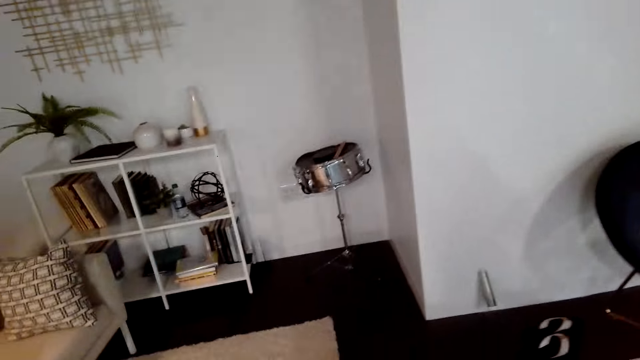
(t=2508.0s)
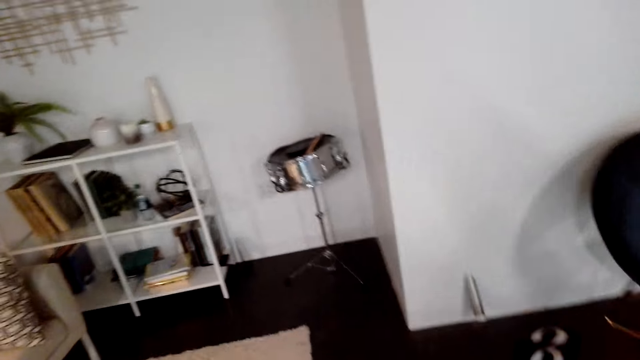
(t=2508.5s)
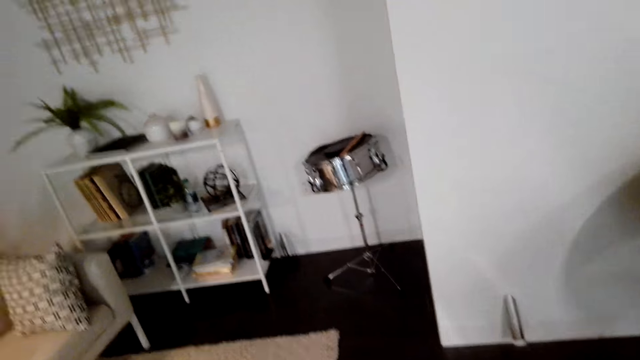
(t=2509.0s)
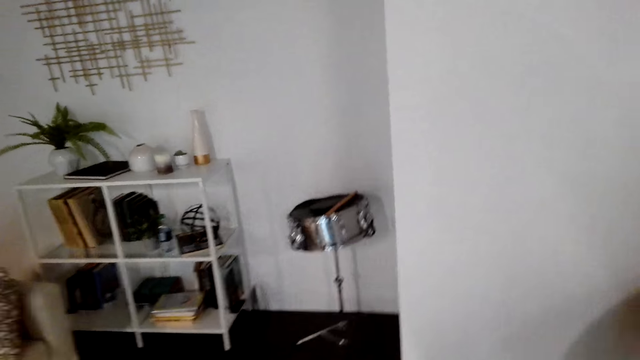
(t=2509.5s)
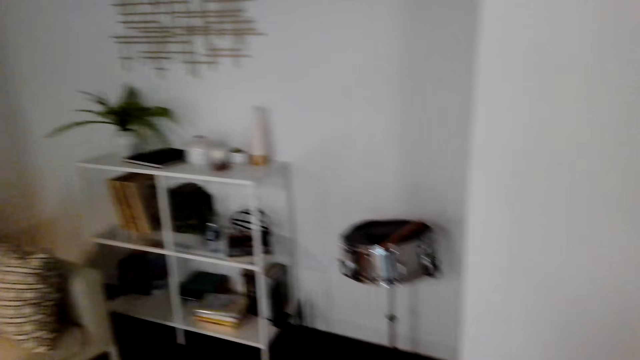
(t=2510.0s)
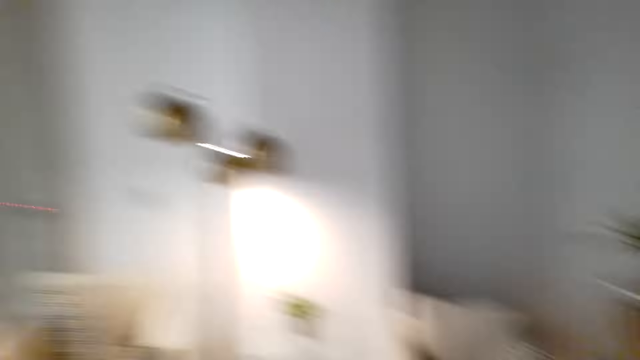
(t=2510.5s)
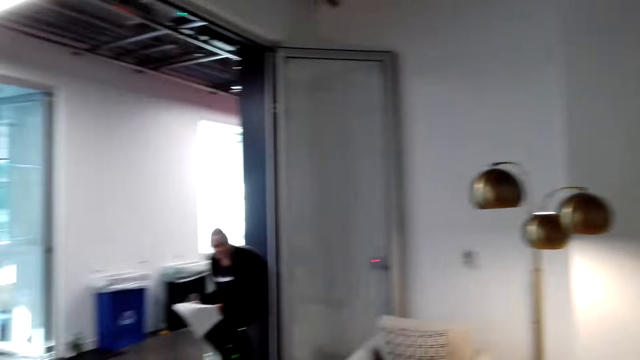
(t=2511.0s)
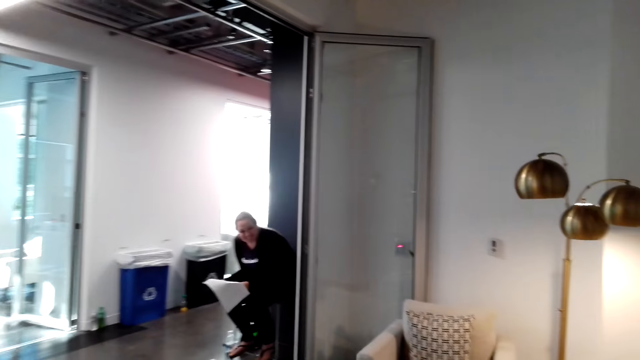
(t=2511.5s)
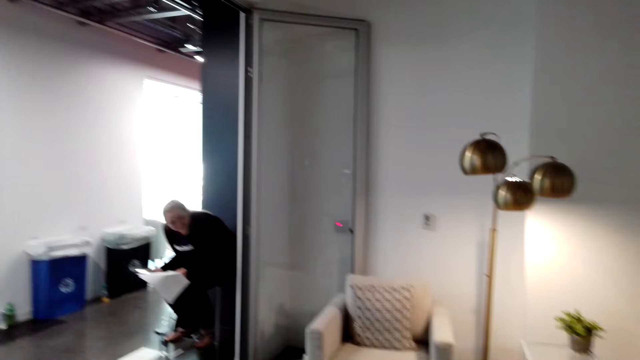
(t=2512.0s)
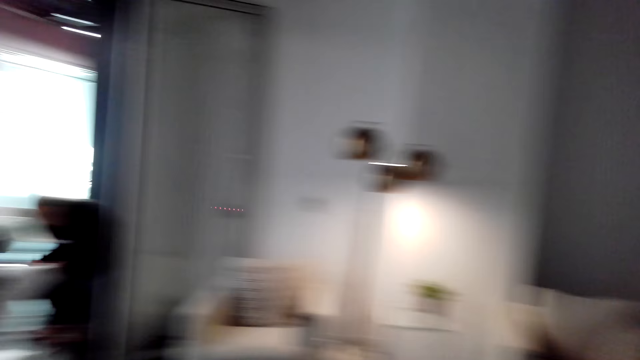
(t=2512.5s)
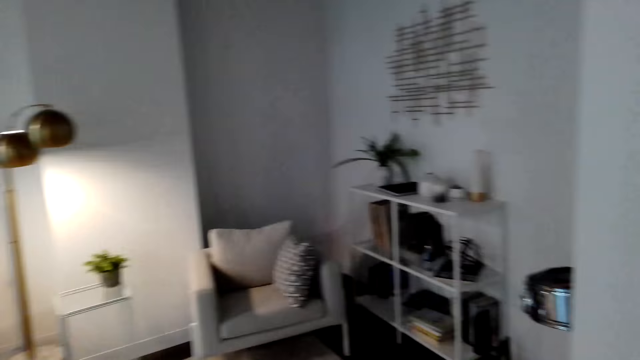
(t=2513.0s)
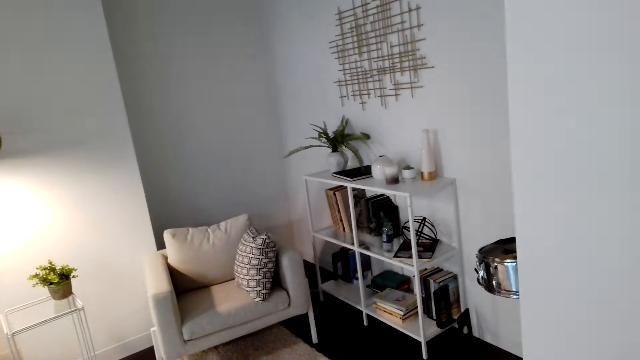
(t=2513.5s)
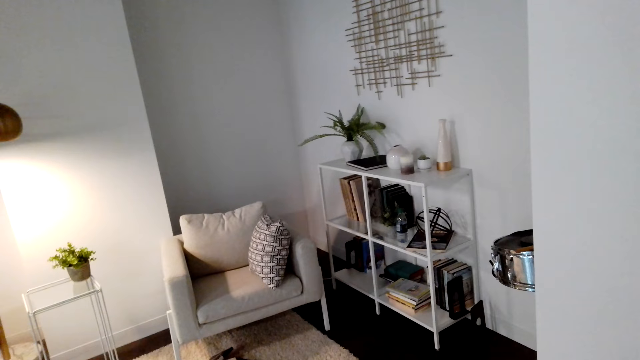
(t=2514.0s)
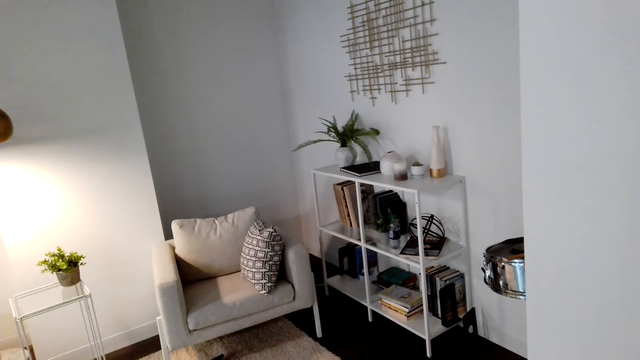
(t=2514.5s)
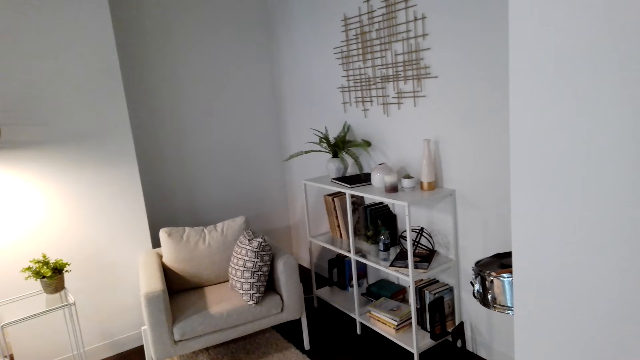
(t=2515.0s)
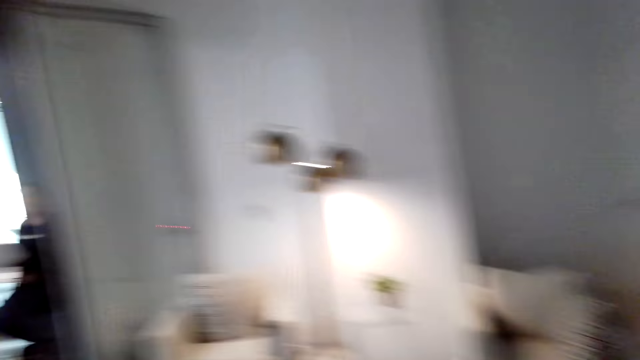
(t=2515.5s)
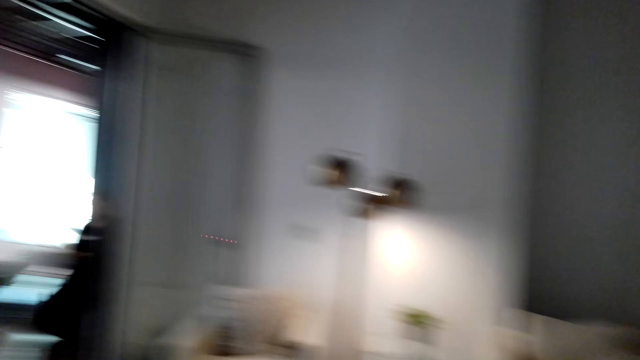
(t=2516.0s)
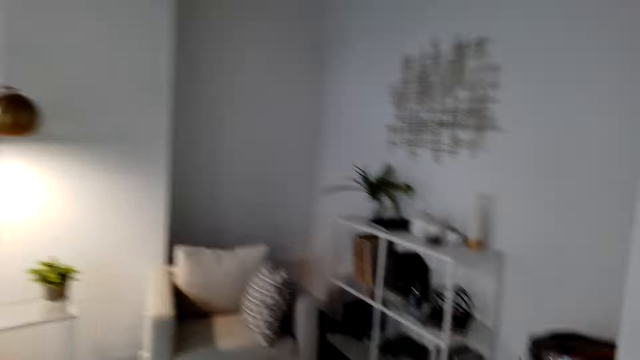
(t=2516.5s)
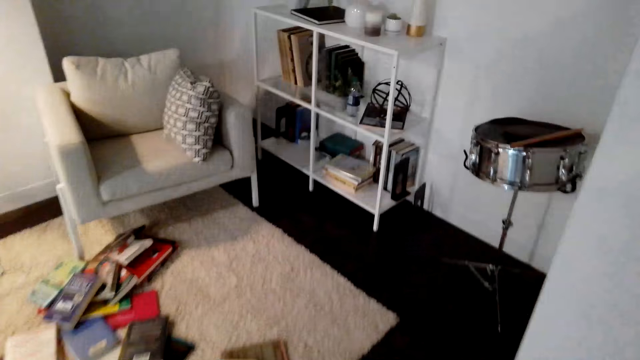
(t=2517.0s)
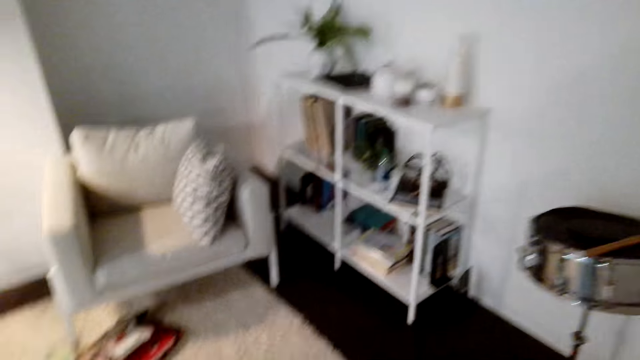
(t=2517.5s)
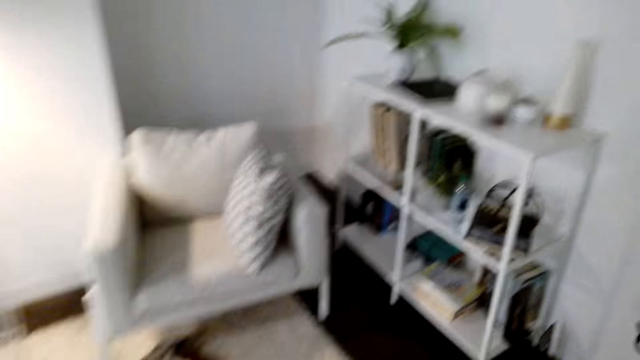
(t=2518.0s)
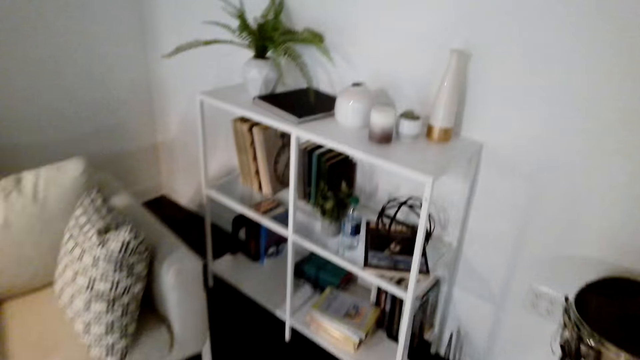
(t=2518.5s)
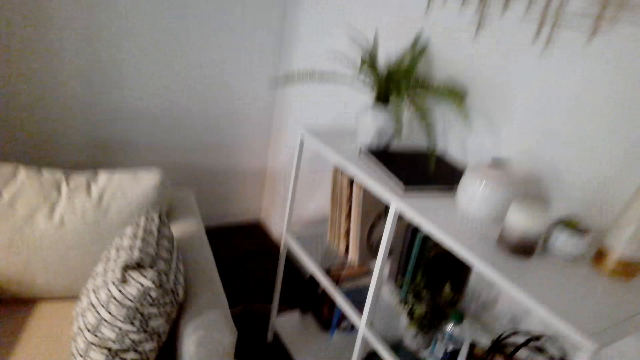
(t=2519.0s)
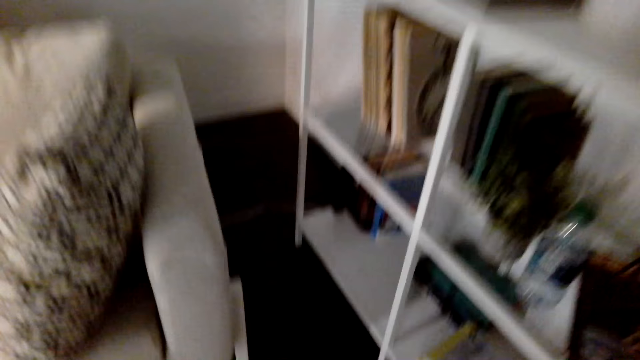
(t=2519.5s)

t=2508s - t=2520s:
The camera wearer walks around. They look at a person. They look around.

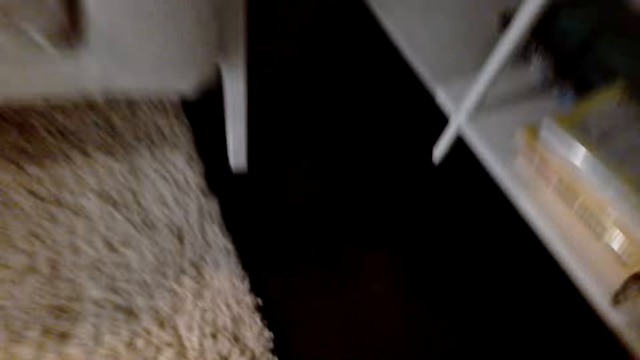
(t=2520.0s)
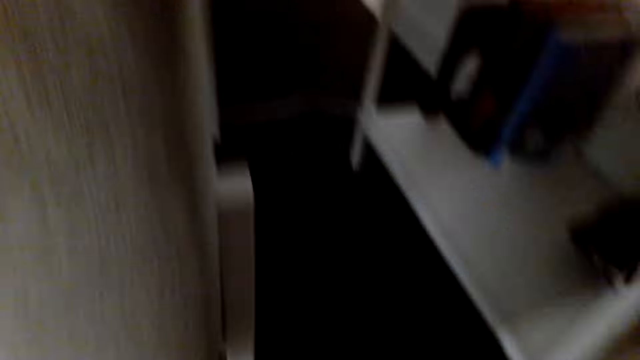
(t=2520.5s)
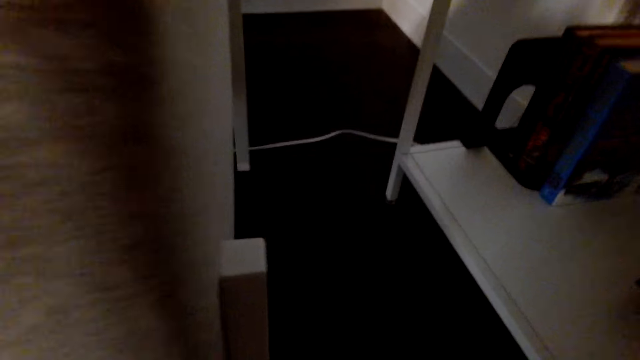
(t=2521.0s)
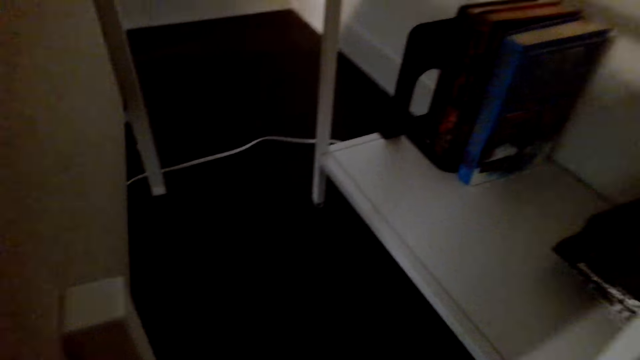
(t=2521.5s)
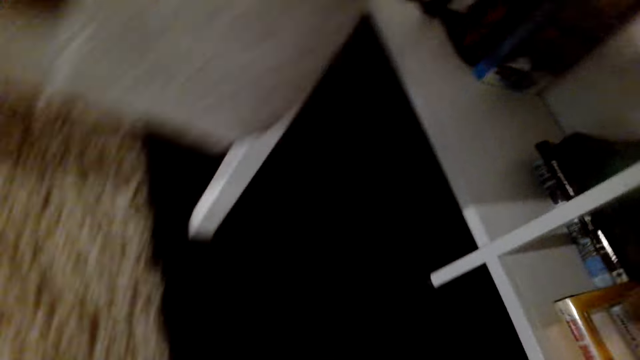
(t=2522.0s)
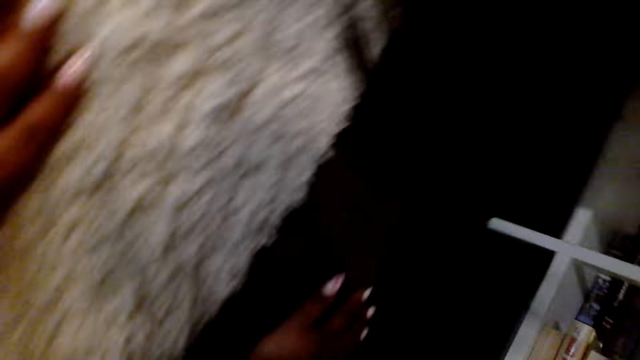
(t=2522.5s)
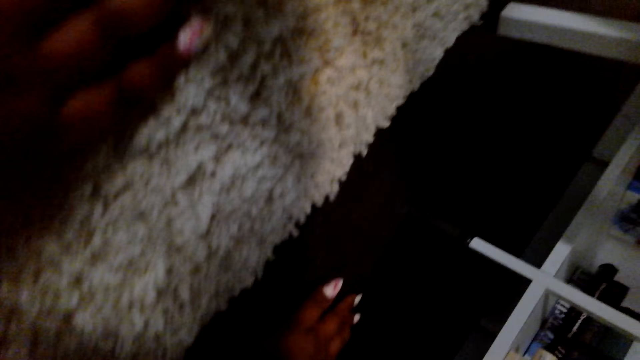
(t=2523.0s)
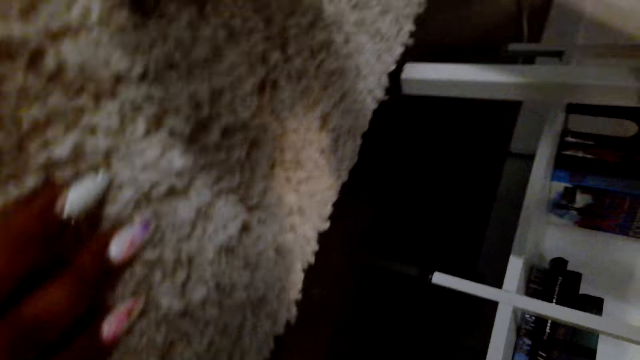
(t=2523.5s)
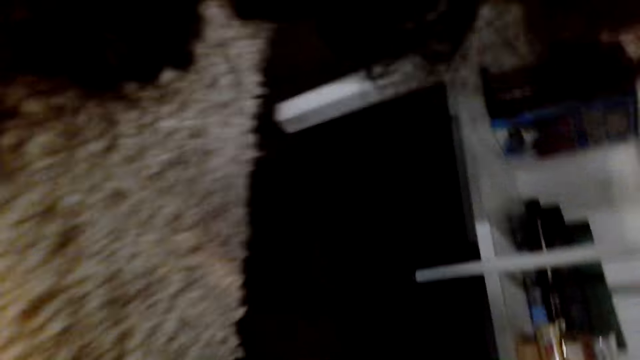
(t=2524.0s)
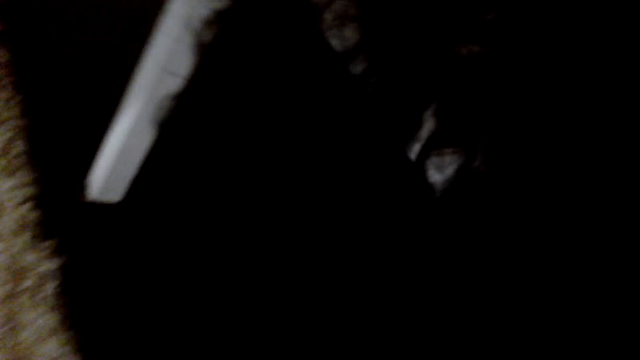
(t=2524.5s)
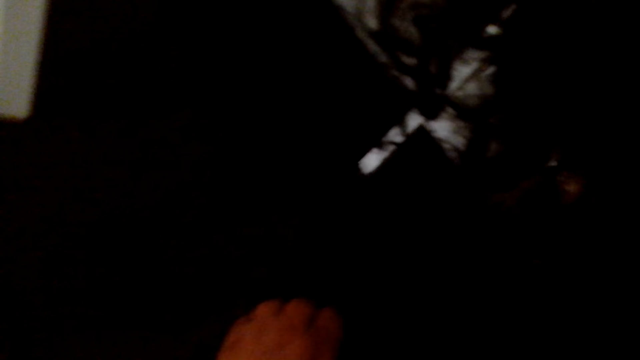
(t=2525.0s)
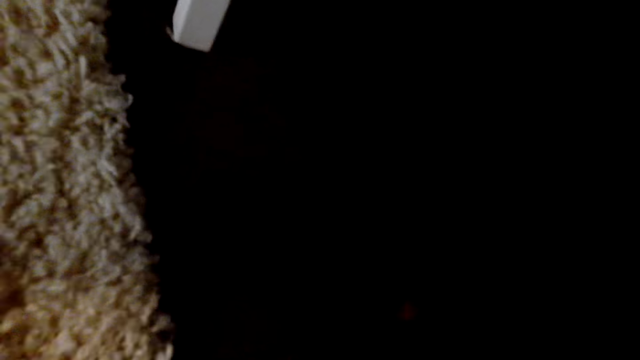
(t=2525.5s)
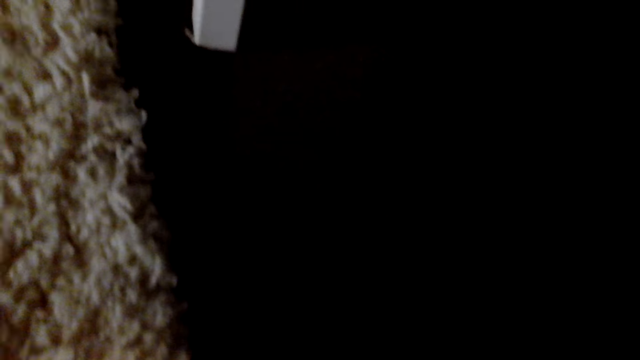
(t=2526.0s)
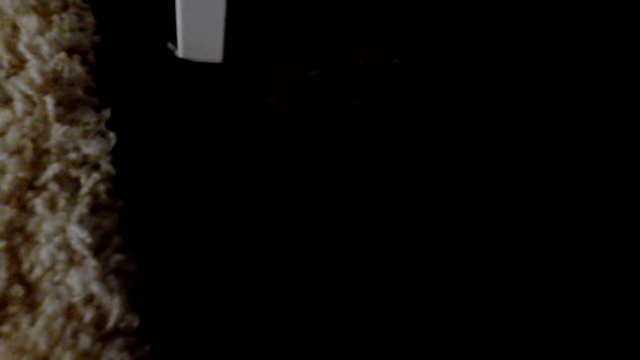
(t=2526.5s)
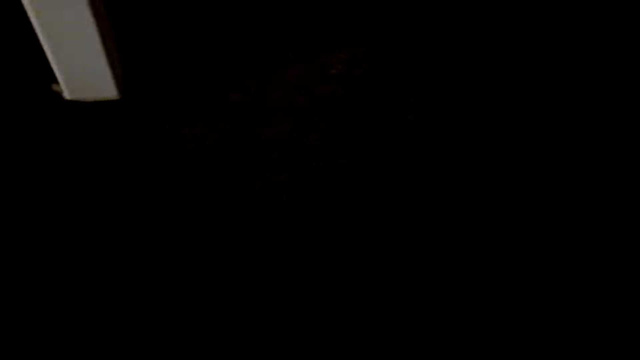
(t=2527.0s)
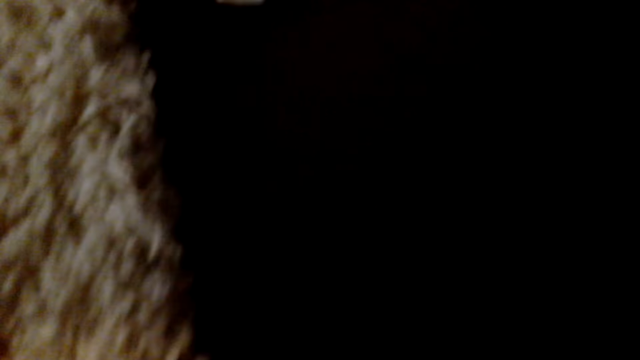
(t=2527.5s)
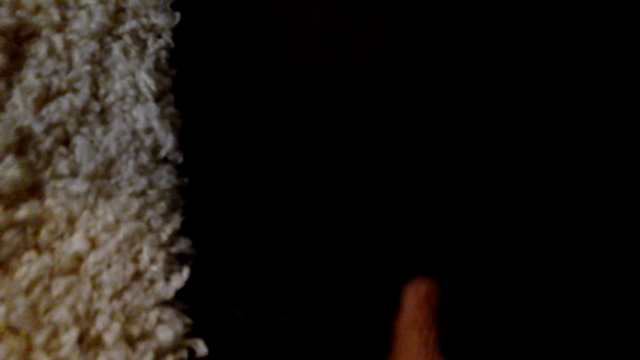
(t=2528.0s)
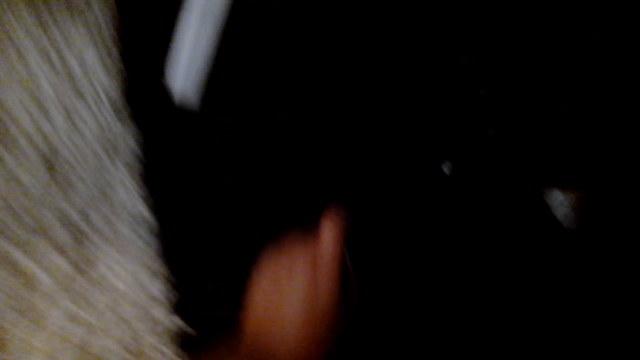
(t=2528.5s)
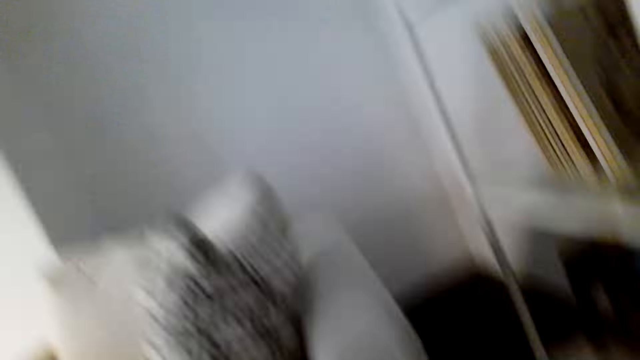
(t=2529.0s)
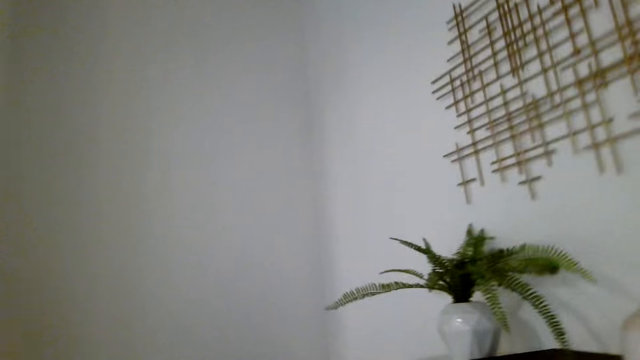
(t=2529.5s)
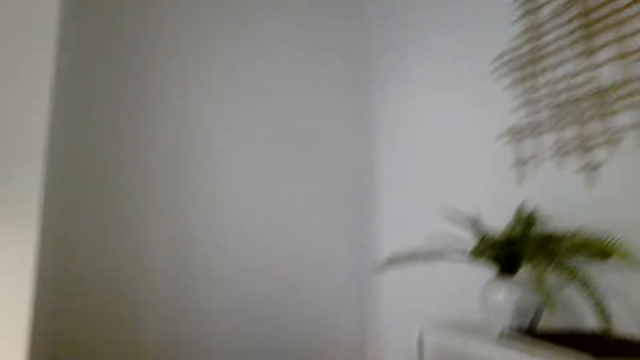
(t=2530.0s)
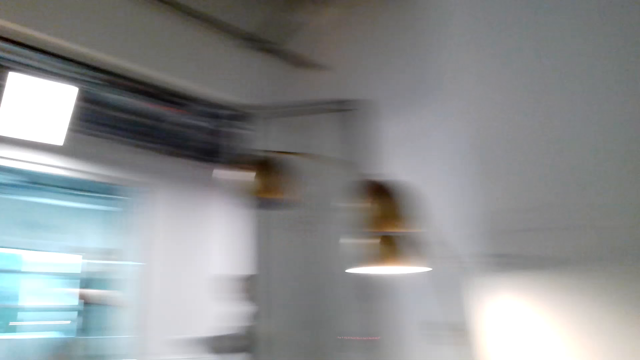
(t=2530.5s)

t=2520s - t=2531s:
The camera wearer looks under the shelf.
